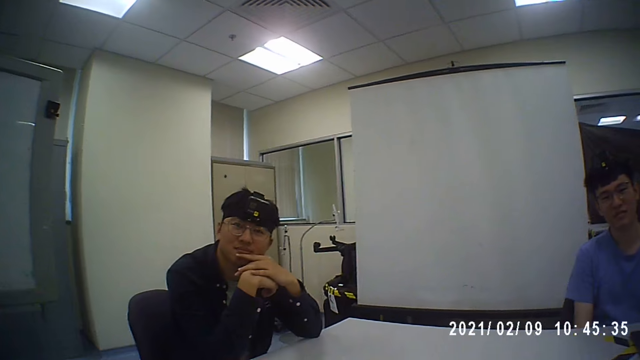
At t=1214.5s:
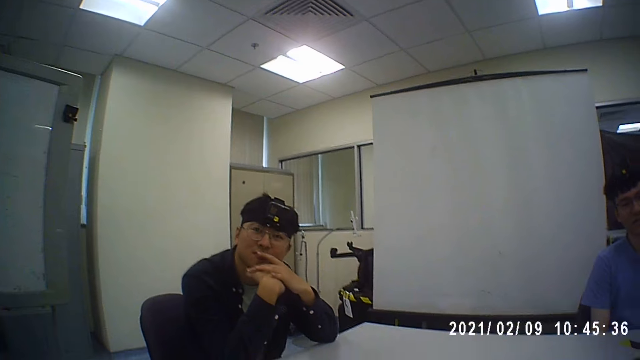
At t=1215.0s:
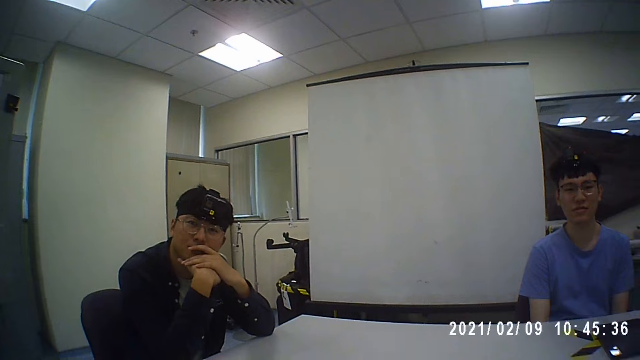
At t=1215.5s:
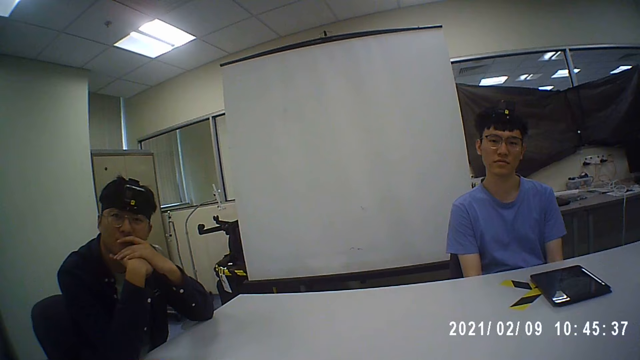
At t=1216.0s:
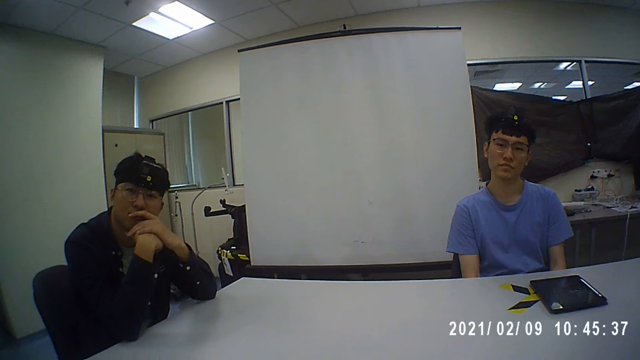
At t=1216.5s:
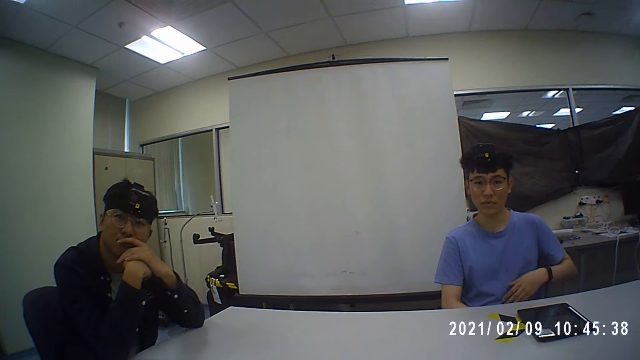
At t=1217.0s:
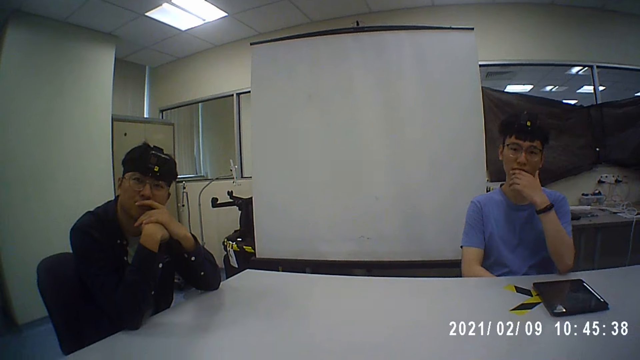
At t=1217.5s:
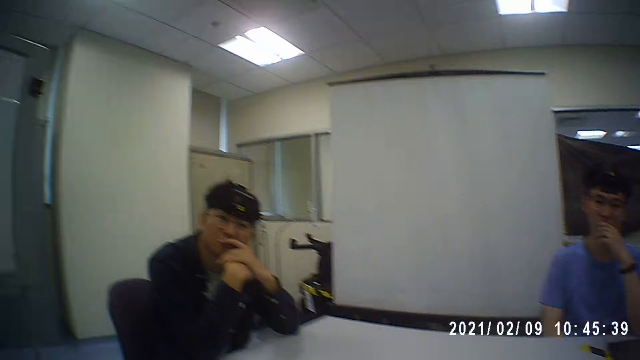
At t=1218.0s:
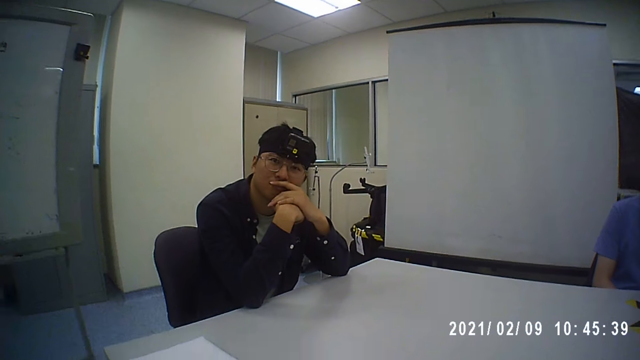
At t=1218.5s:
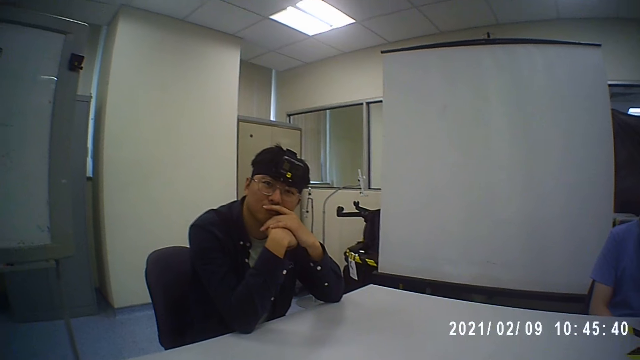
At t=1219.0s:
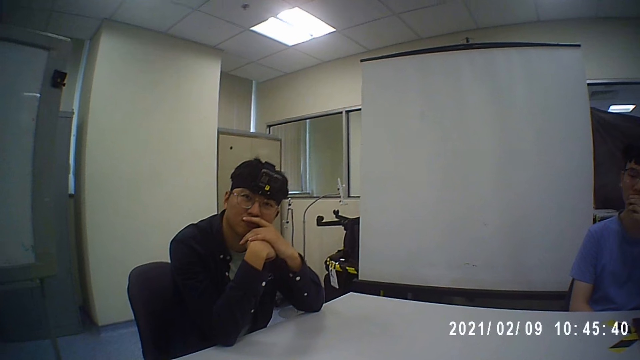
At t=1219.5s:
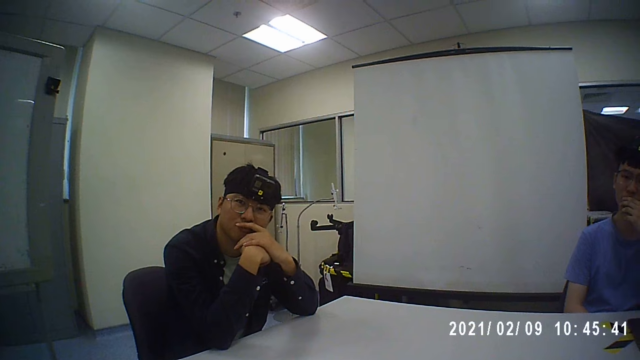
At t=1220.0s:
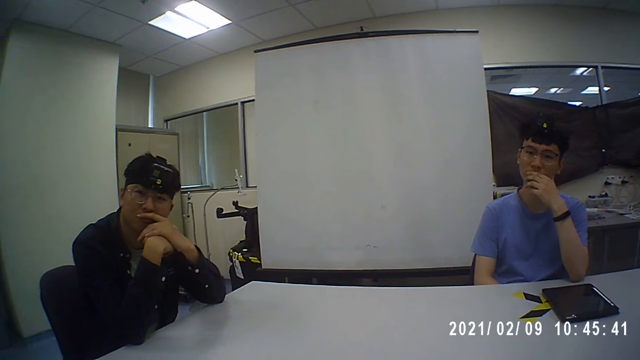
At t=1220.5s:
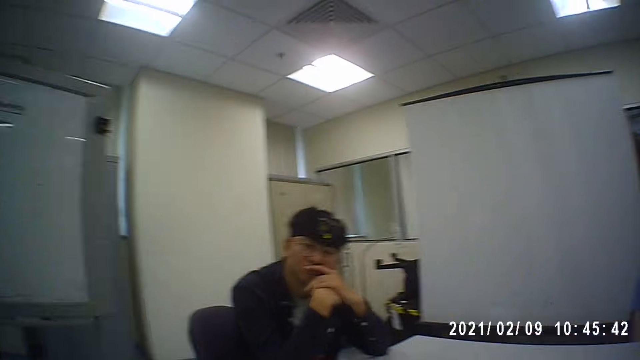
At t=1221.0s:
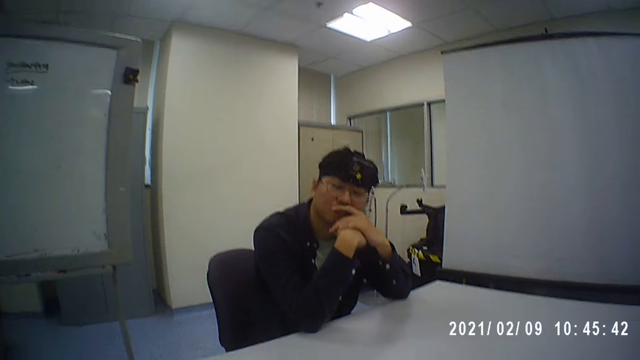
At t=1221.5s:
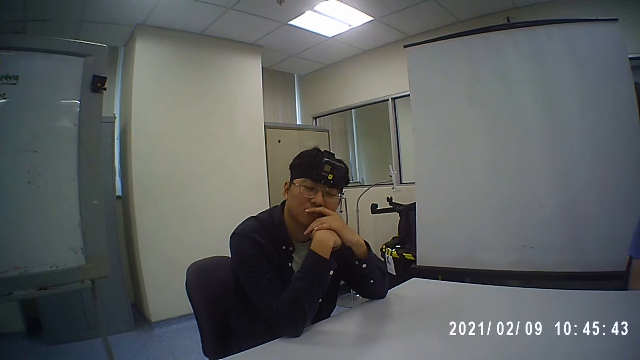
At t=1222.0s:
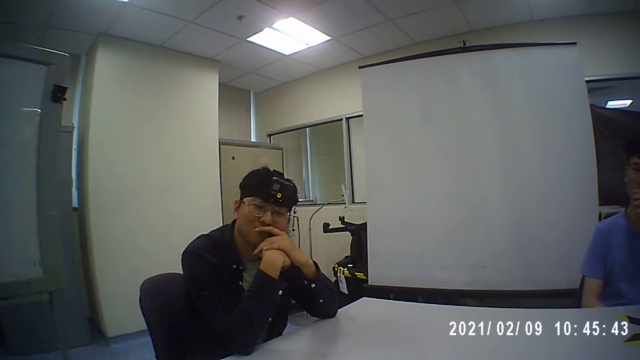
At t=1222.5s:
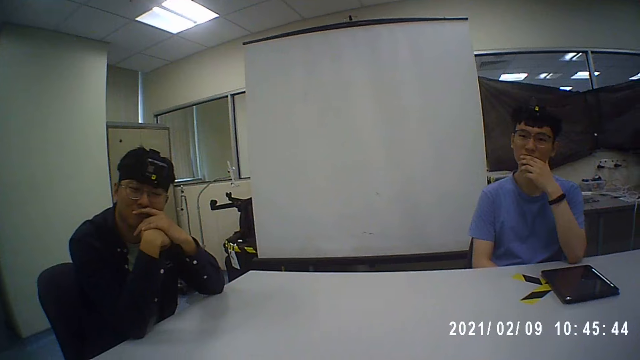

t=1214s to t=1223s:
The person holds his mouth.

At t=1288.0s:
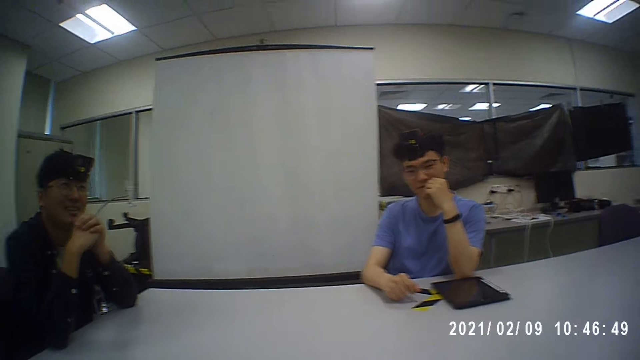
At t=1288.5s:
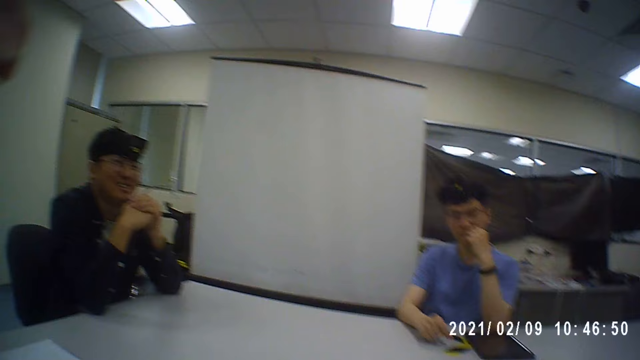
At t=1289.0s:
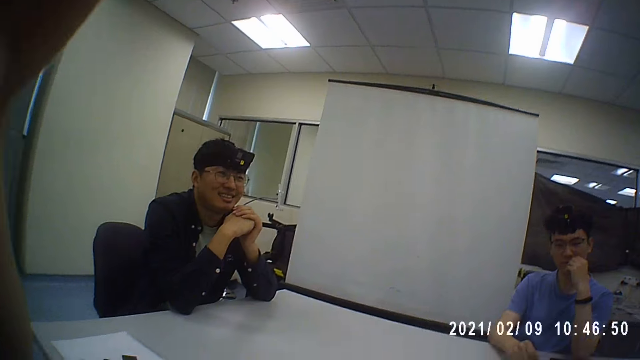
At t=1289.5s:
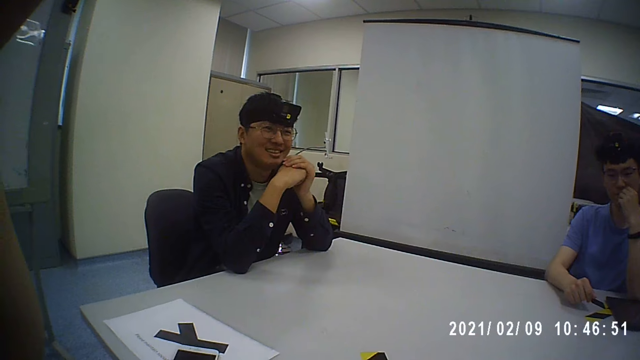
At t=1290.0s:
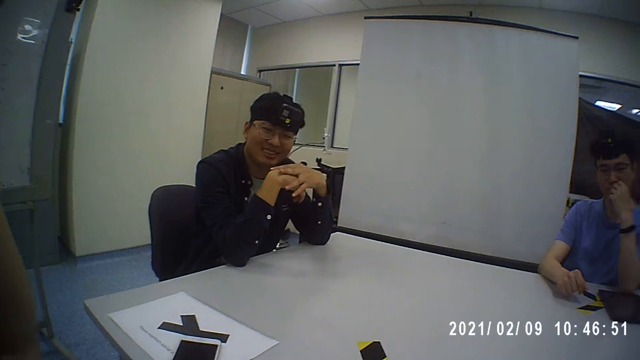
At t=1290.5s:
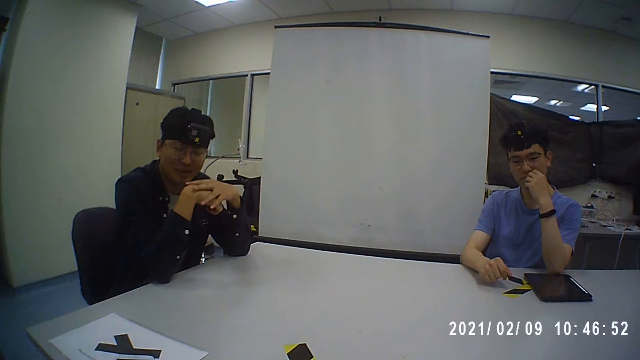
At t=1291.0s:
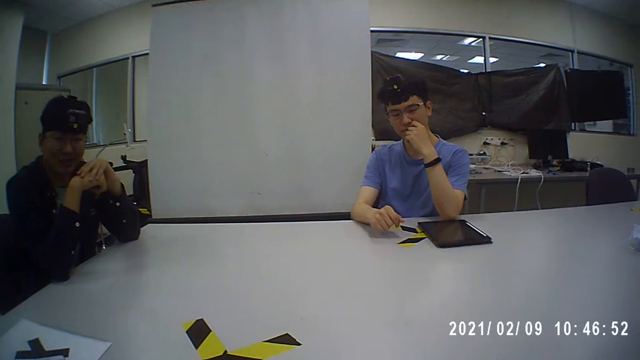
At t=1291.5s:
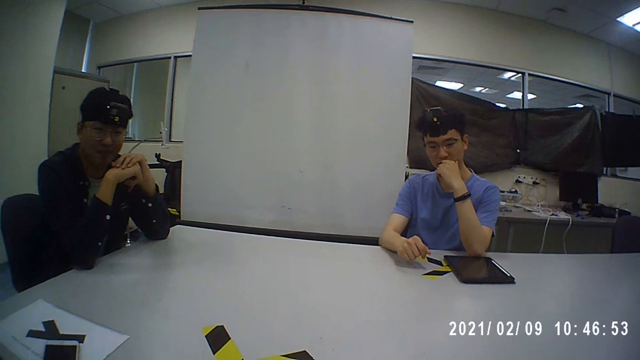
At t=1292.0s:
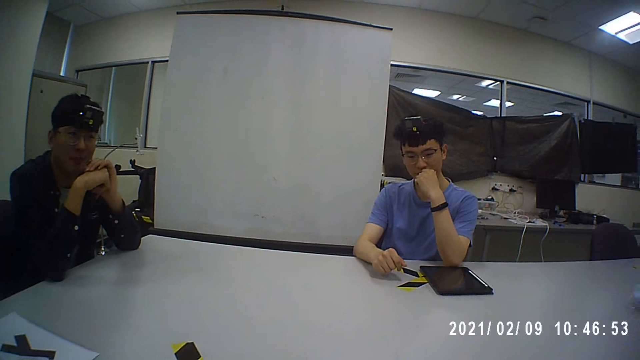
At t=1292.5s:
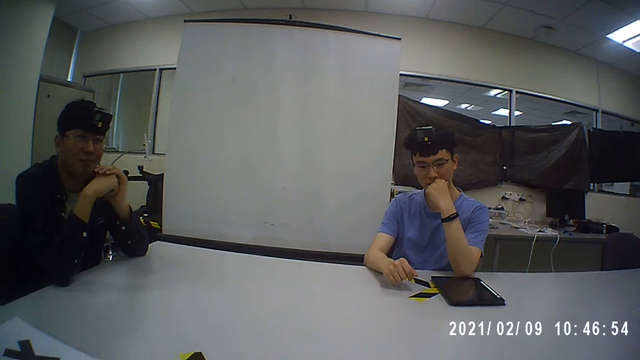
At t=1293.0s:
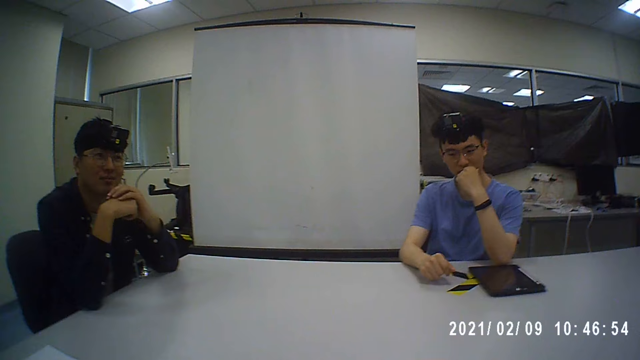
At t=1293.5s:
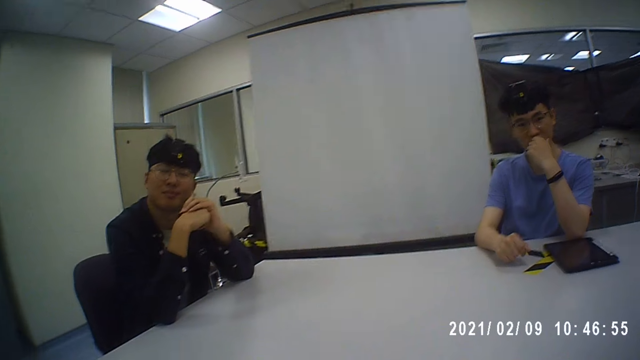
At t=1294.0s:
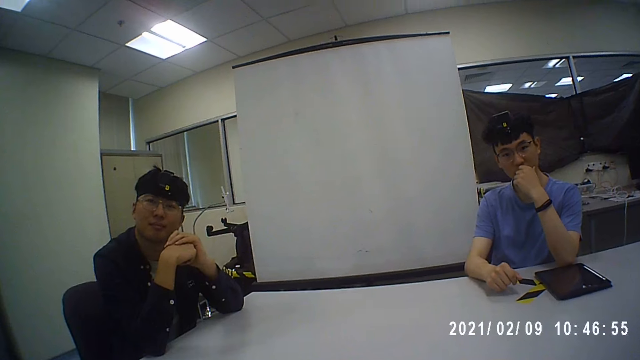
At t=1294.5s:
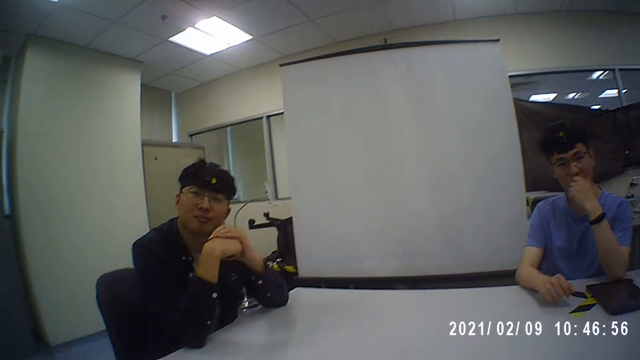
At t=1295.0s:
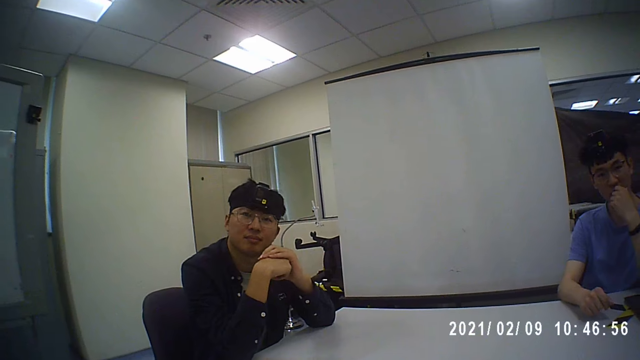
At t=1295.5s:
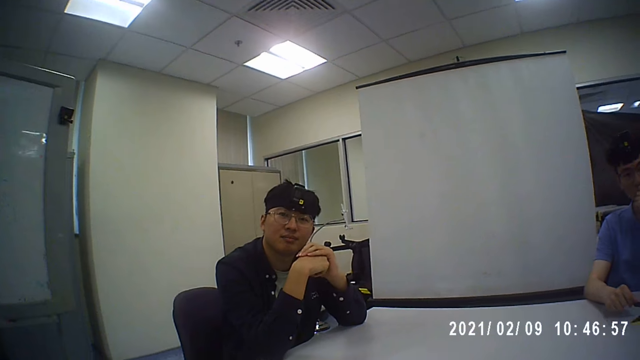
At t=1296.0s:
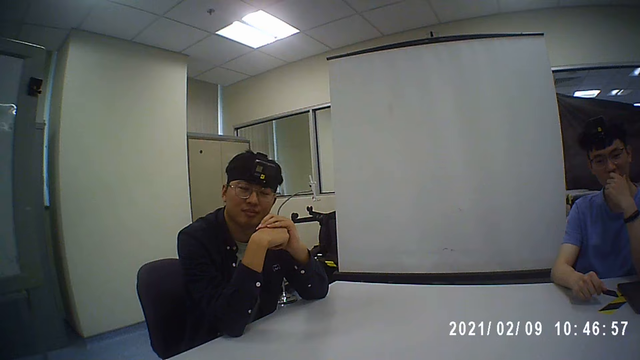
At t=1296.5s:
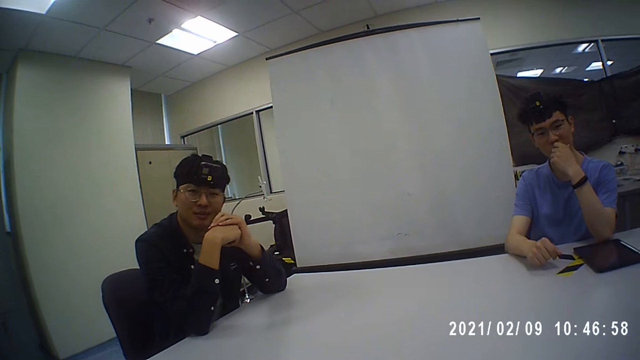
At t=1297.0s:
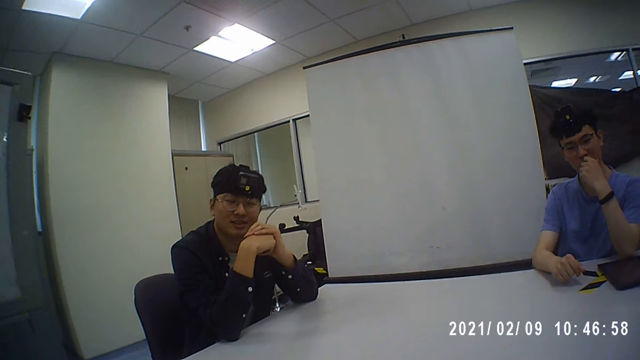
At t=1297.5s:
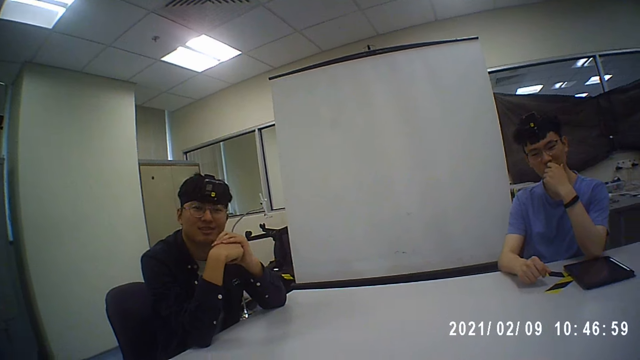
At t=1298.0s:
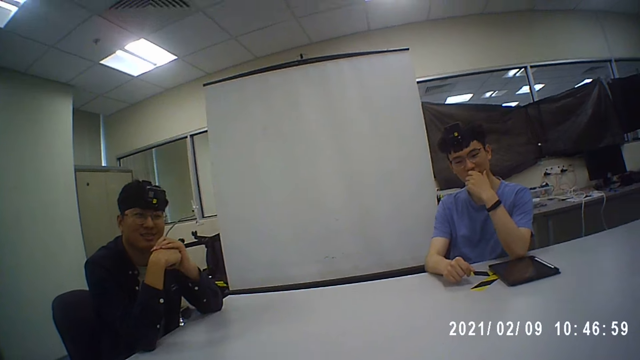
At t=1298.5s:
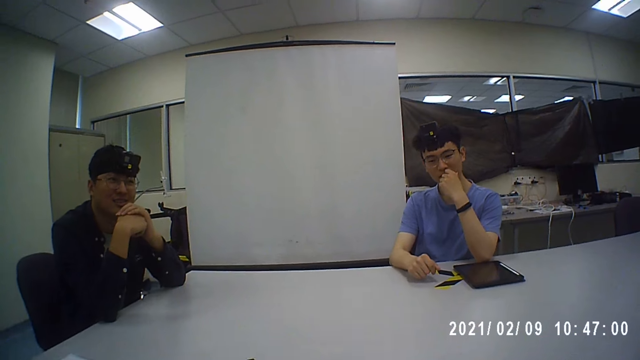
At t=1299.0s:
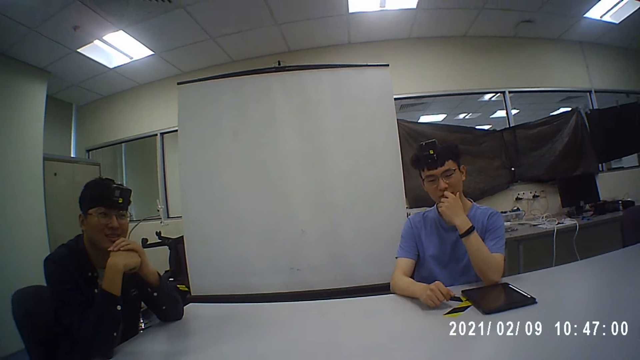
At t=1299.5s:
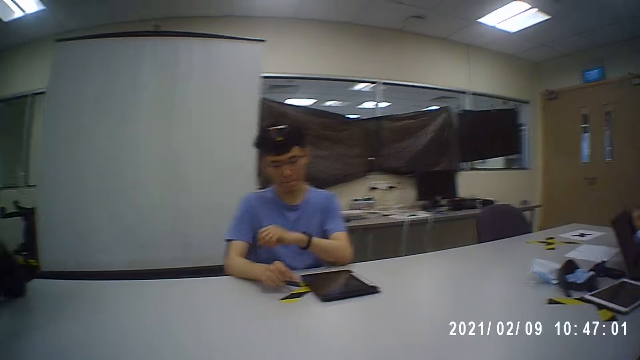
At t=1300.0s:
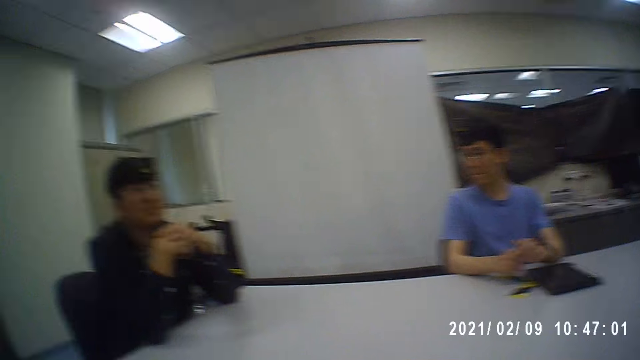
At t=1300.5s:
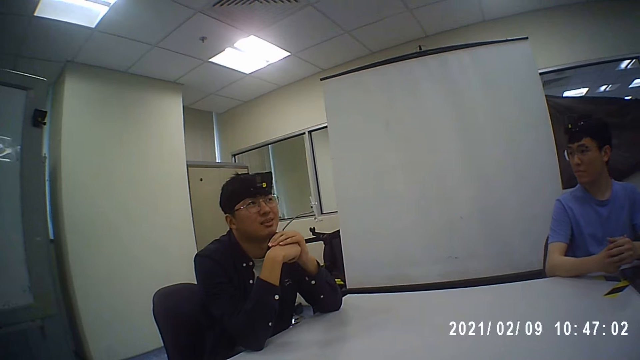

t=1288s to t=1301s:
A person talks to the camera wearer and another person. The camera wearer talks to the first person and the other person.
